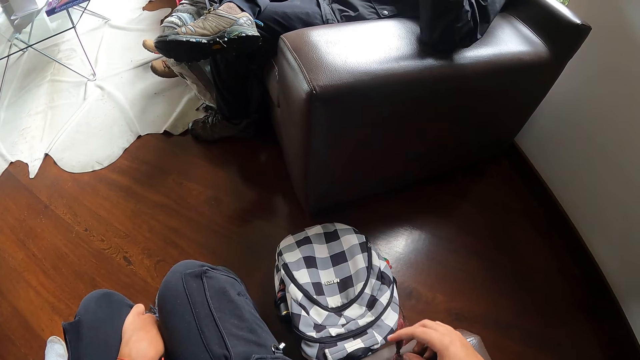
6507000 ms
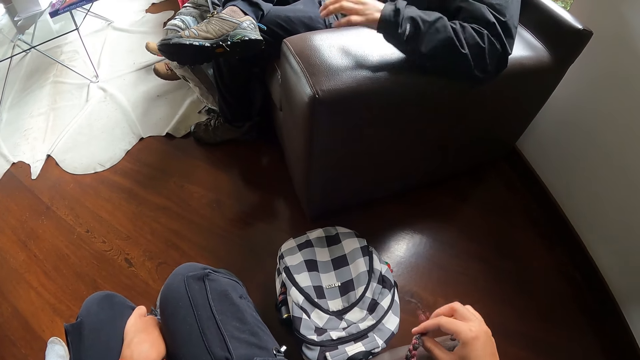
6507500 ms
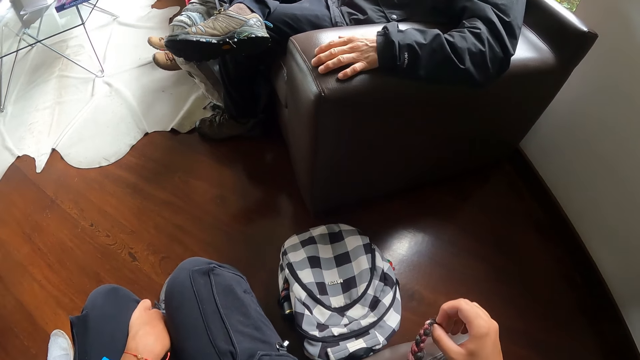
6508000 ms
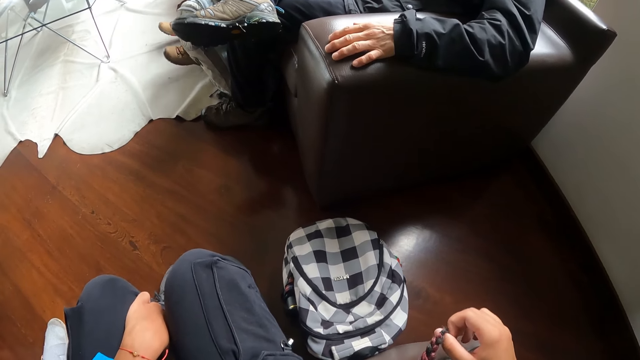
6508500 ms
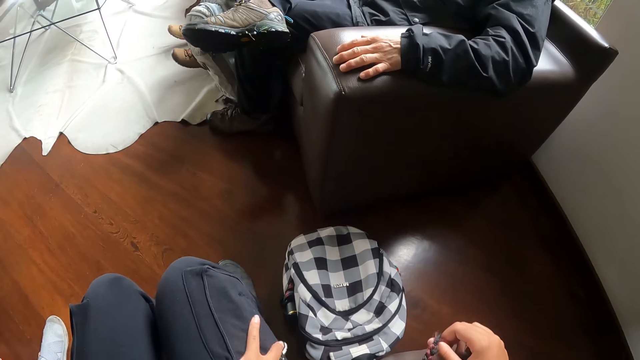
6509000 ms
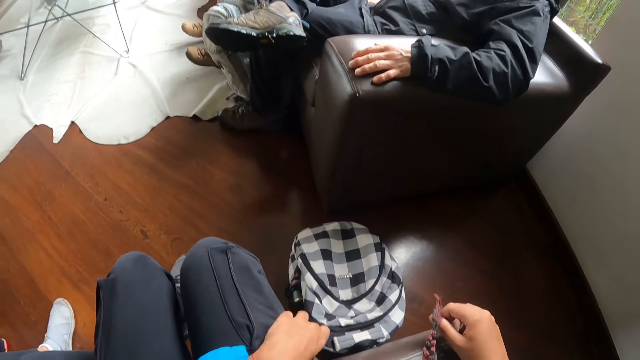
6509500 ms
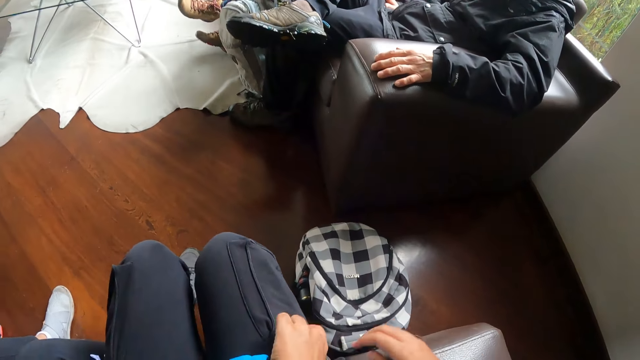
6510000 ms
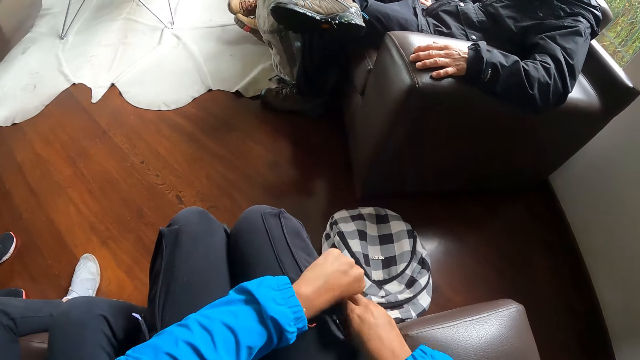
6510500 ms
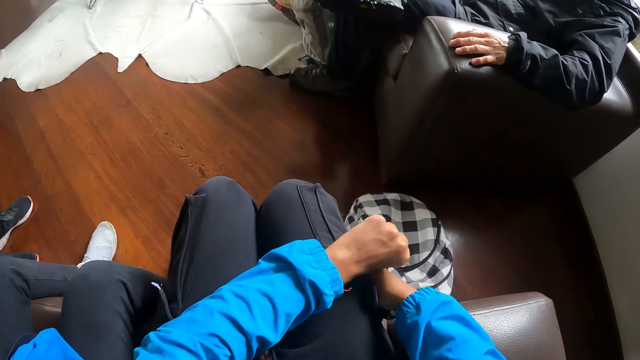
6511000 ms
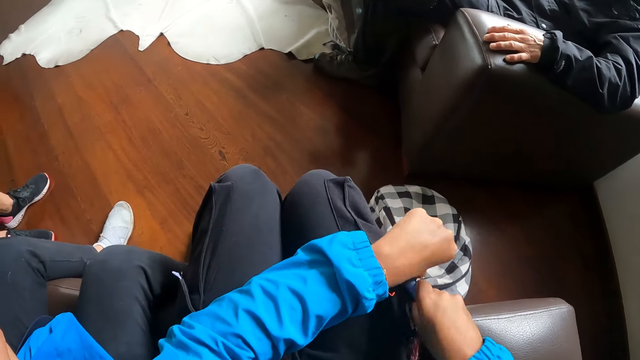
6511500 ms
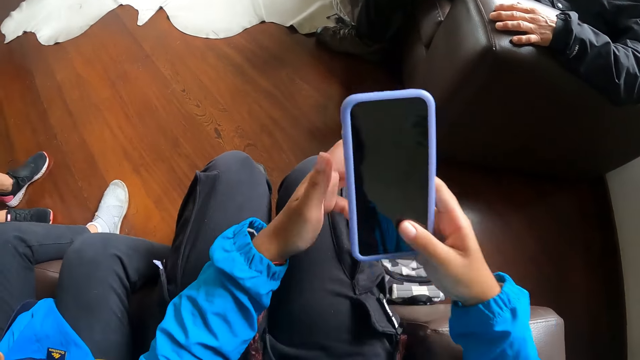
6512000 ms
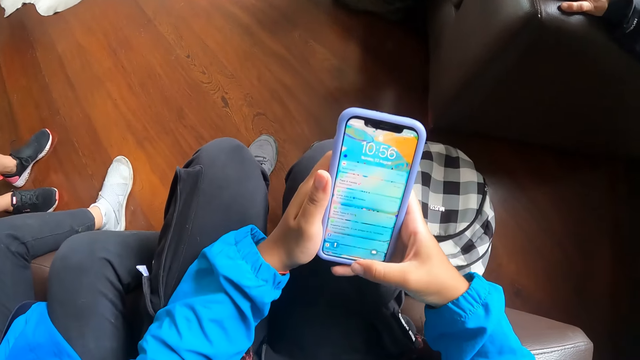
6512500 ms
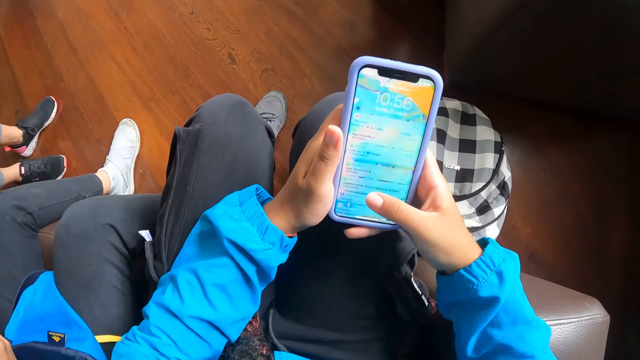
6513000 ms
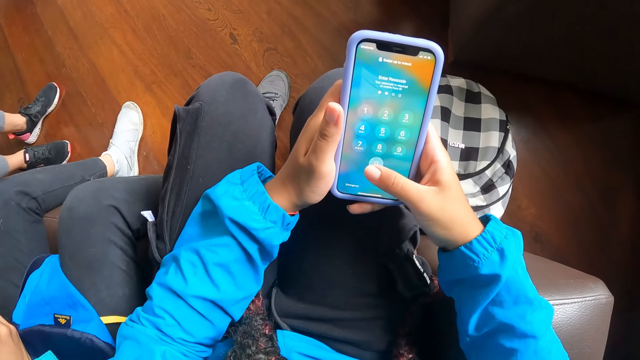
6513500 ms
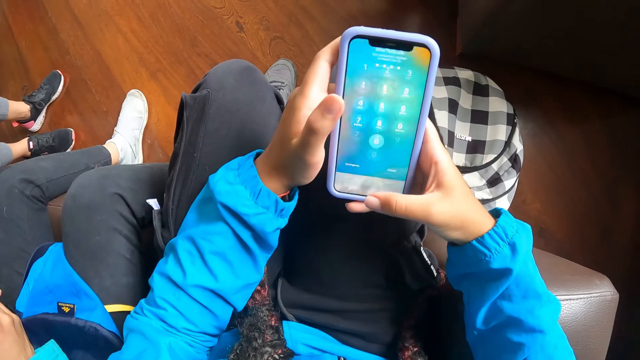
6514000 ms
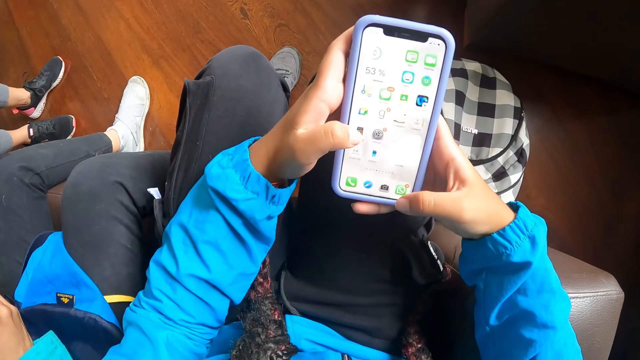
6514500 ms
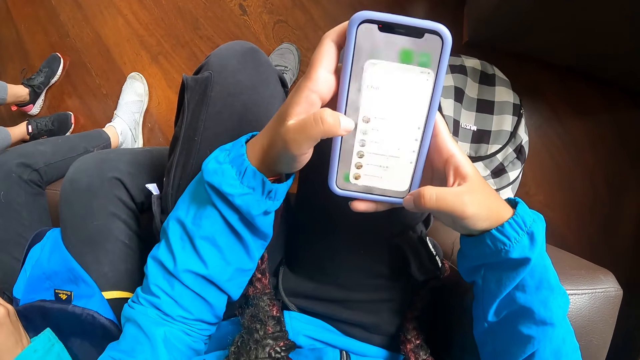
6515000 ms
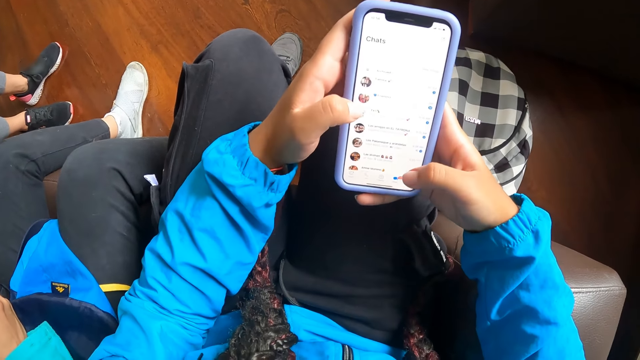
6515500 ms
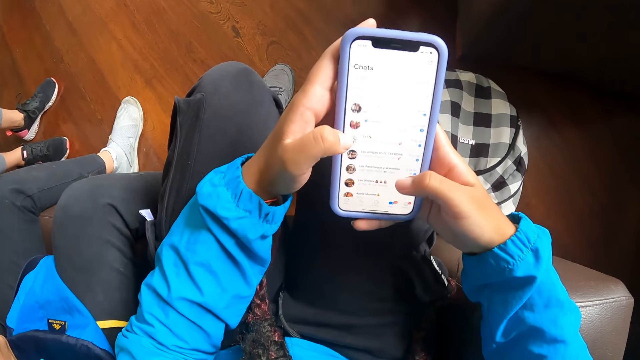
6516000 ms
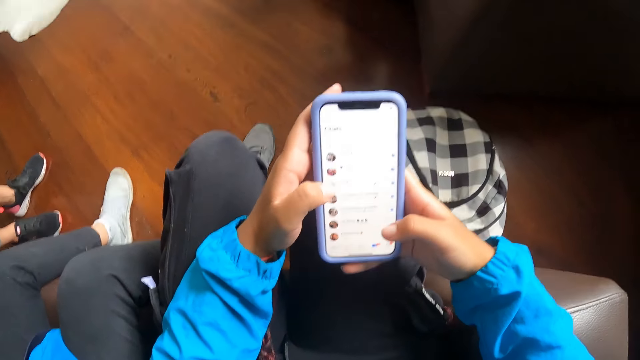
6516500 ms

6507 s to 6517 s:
A man places his left hand on the chair. The camera wearer puts their hand in the pocket. They pick up a phone from their pocket with their right hand. They remove their hand from the pocket. They operate the phone with their right hand. They switch on their phone. They dial their phone.

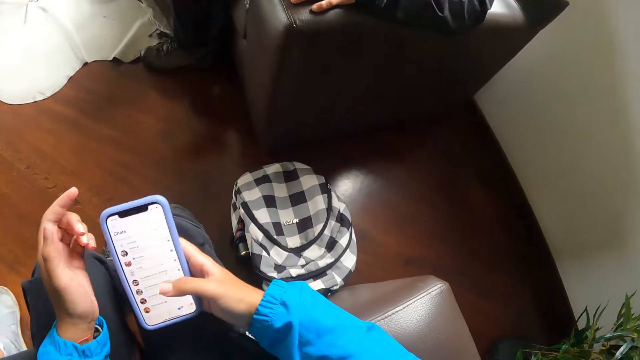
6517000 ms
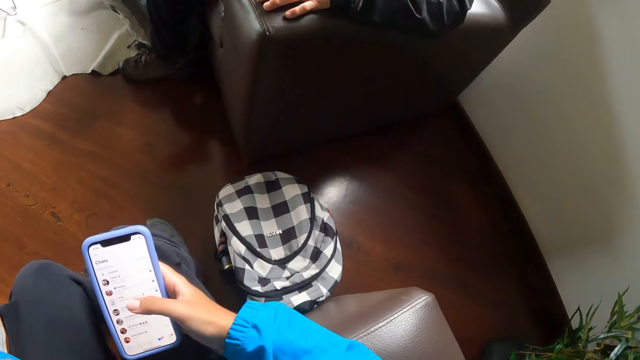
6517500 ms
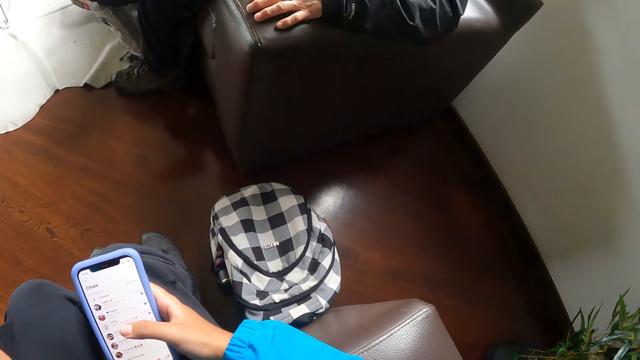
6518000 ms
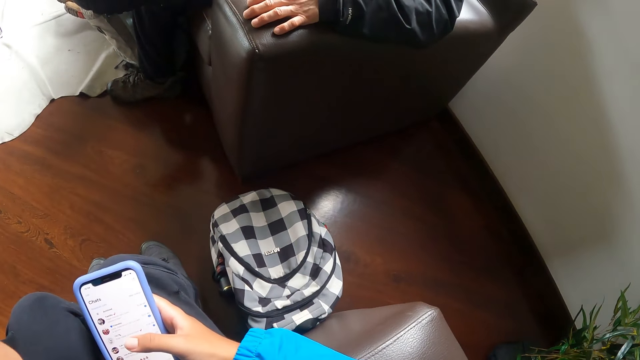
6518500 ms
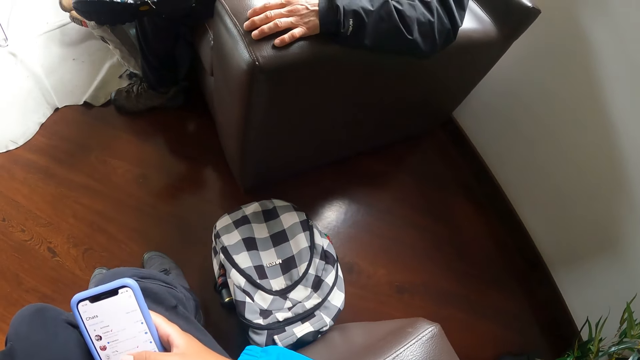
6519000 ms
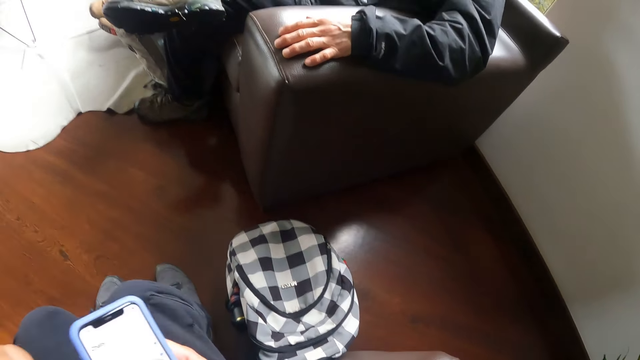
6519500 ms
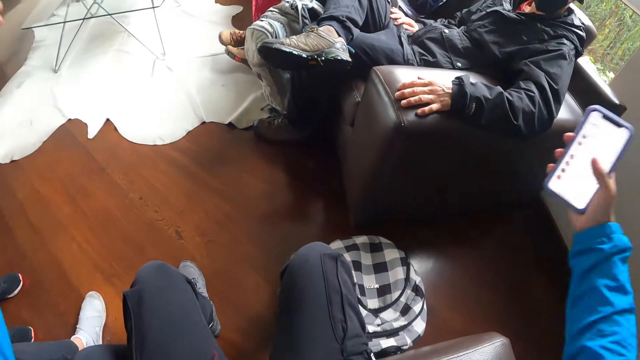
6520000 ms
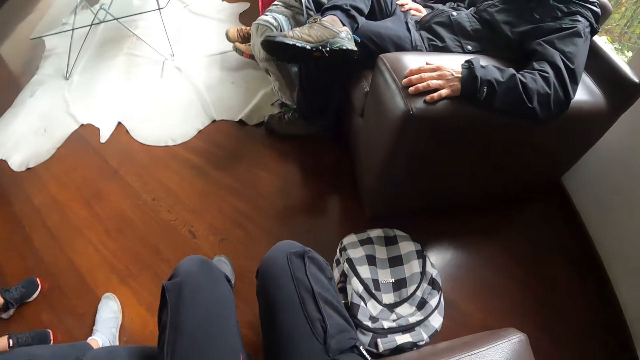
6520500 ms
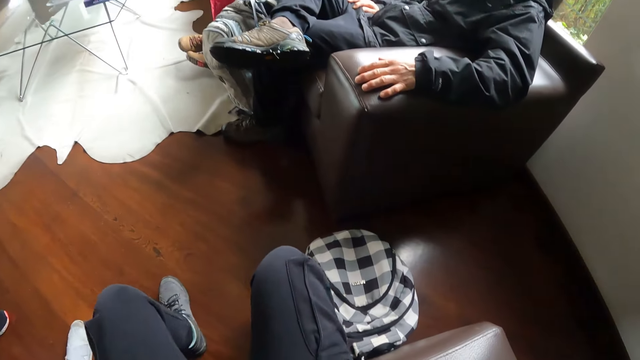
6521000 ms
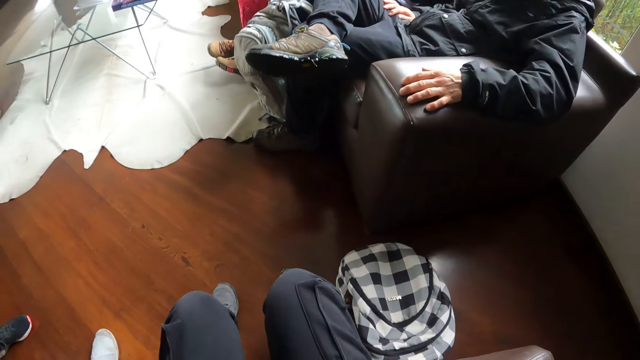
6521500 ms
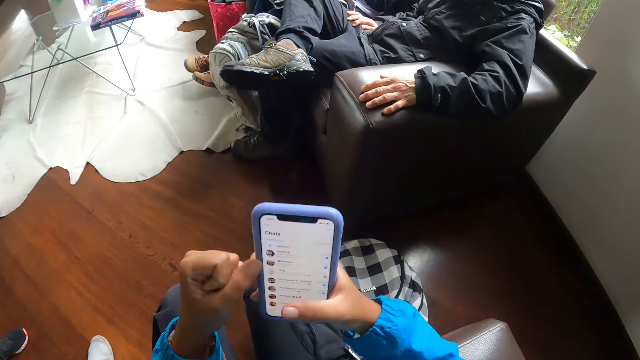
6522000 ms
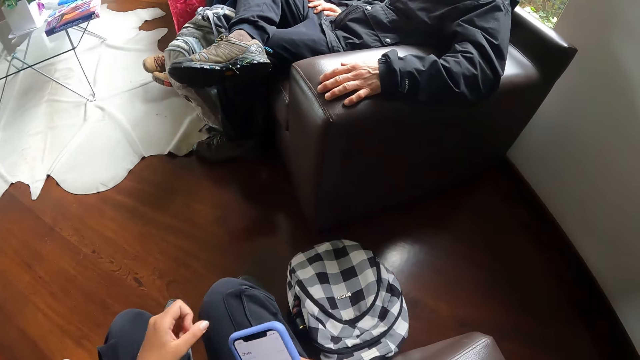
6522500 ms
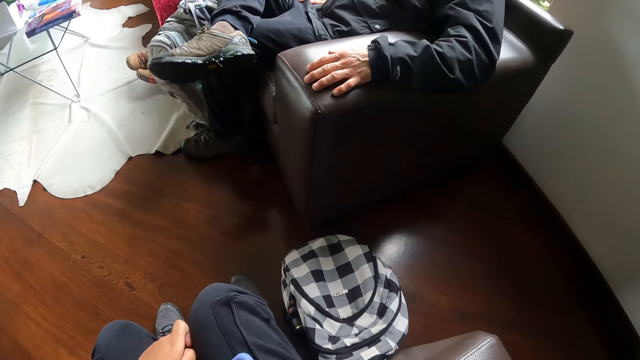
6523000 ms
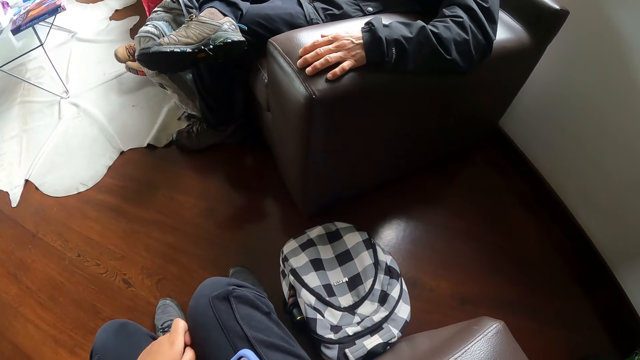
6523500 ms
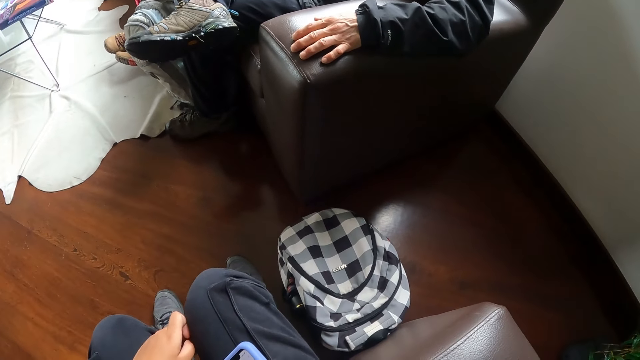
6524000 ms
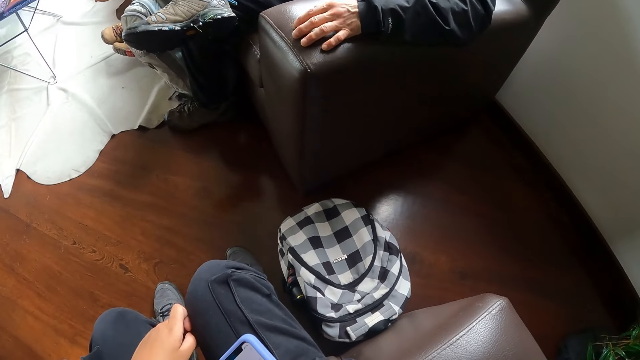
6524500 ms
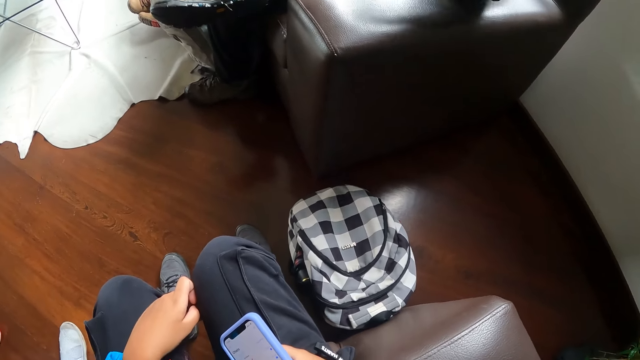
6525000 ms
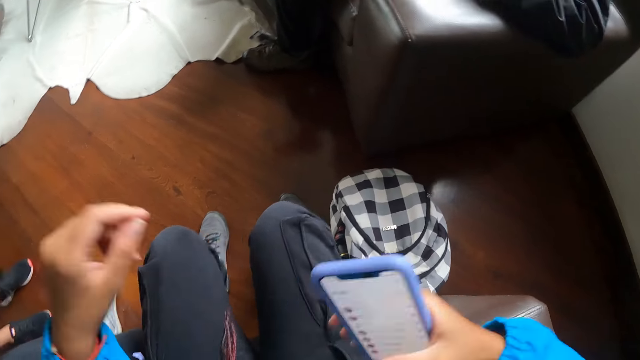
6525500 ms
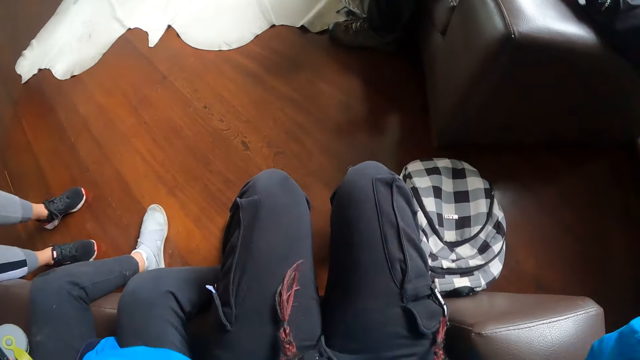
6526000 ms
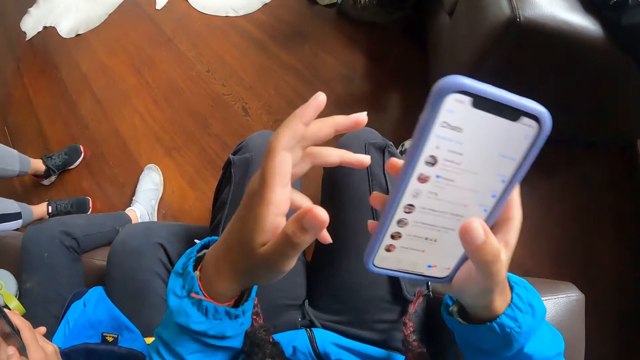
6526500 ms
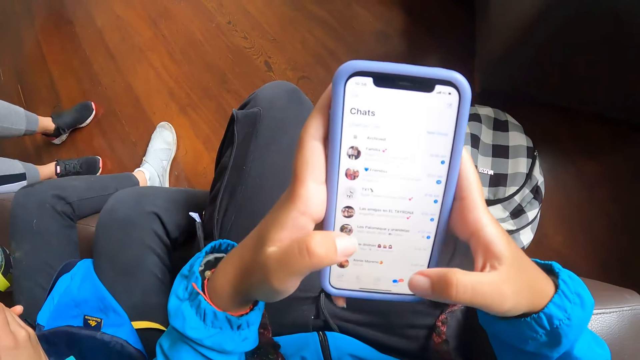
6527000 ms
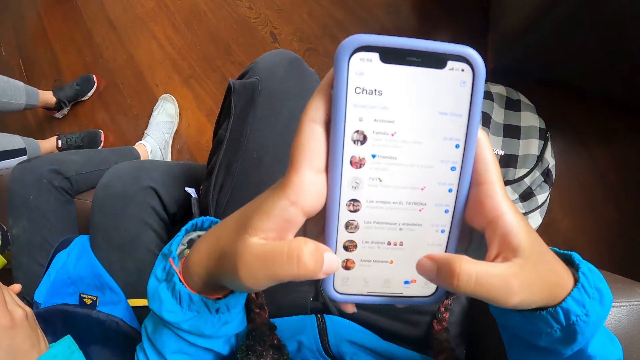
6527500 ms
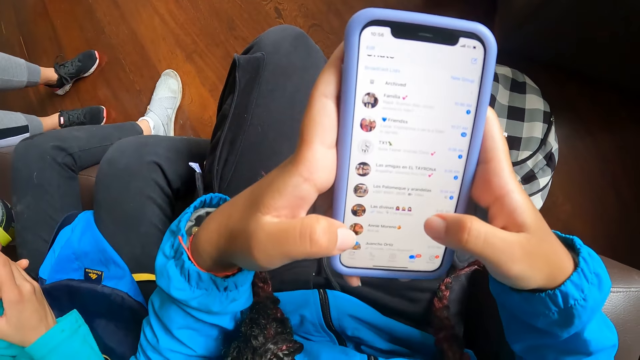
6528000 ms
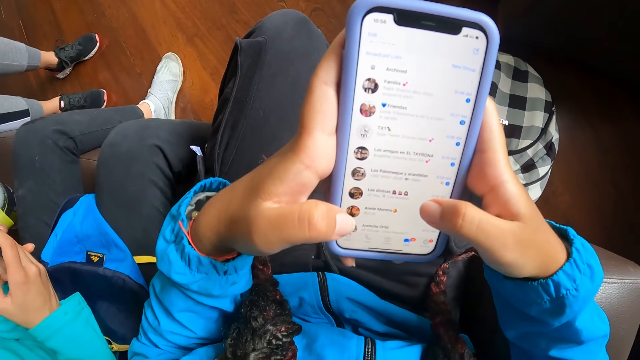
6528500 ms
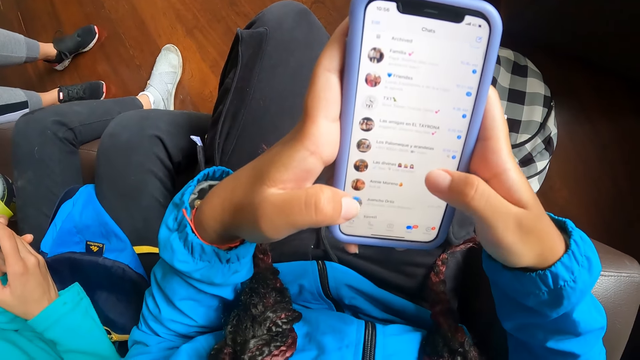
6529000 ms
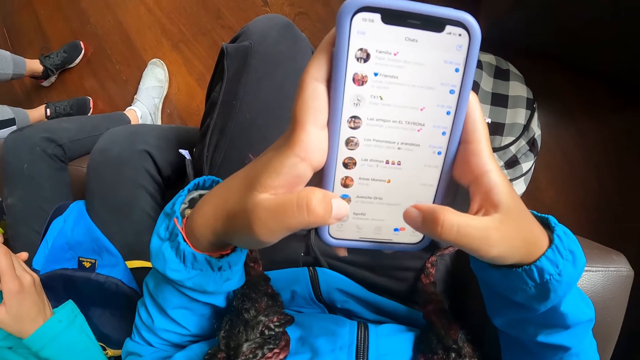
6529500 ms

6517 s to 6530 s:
The camera wearer lifts his left hand. He stretches both hands. He puts his hands down. He stretches his hands. He dials his phone. He operates the phone with both hands.
